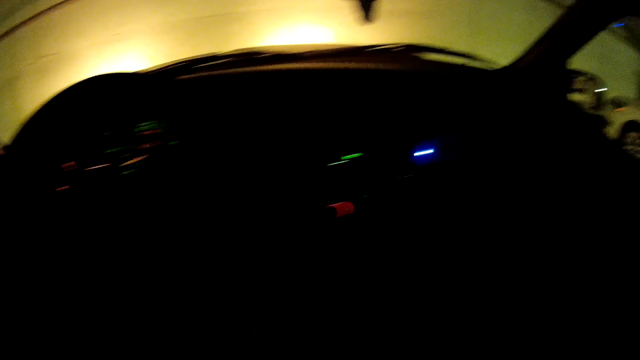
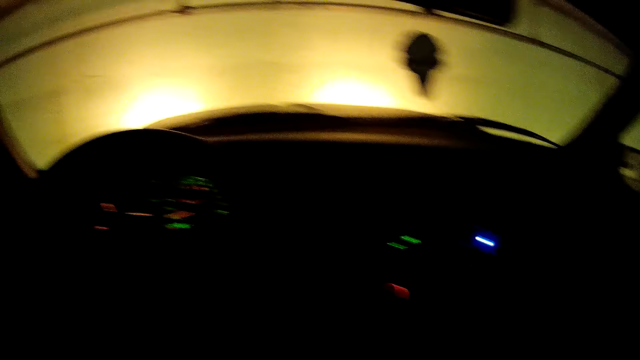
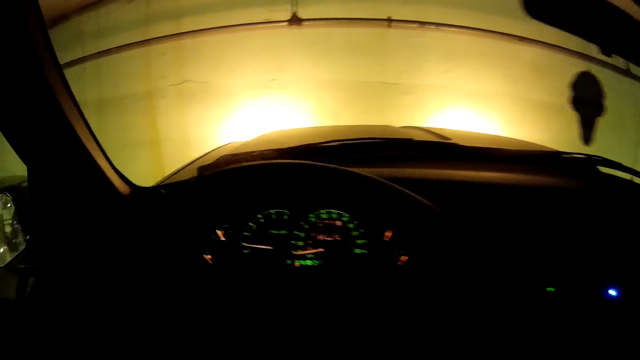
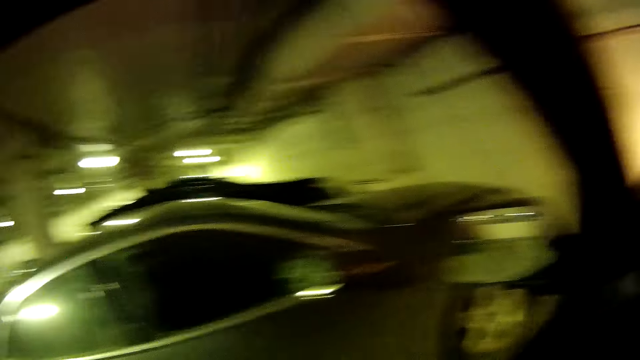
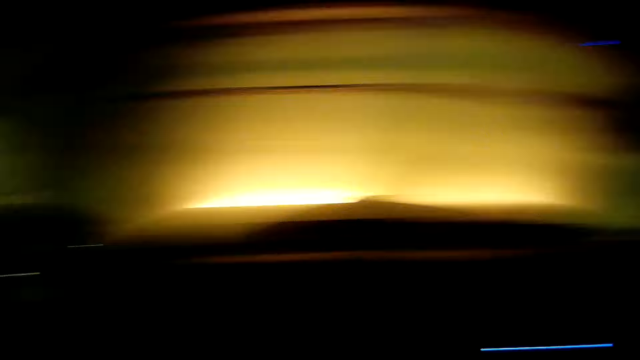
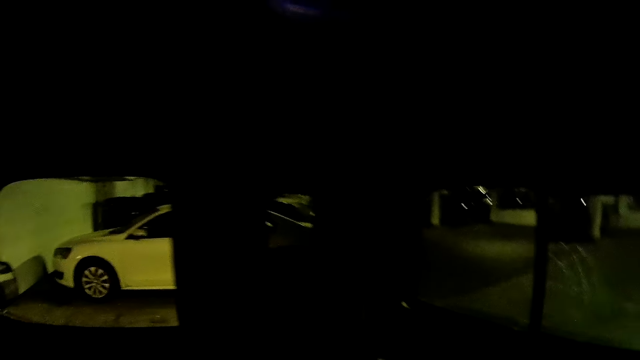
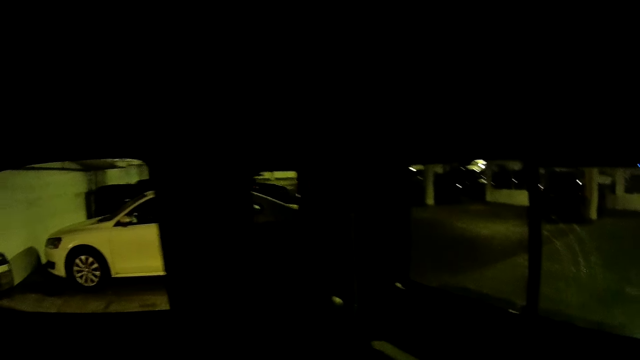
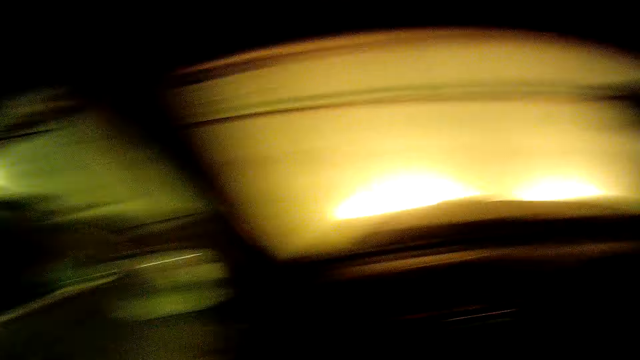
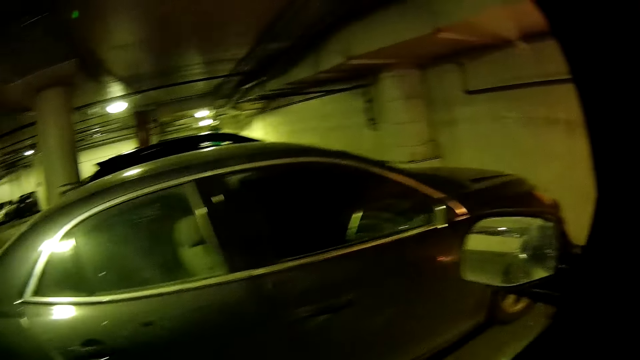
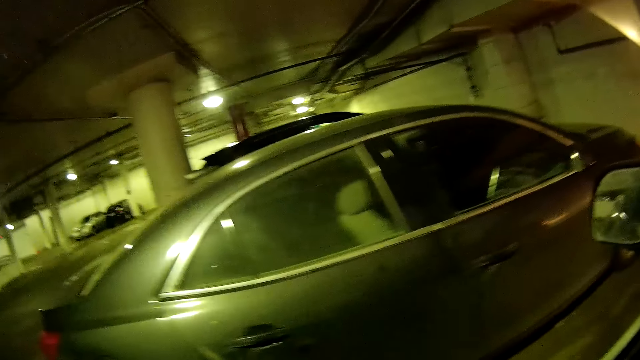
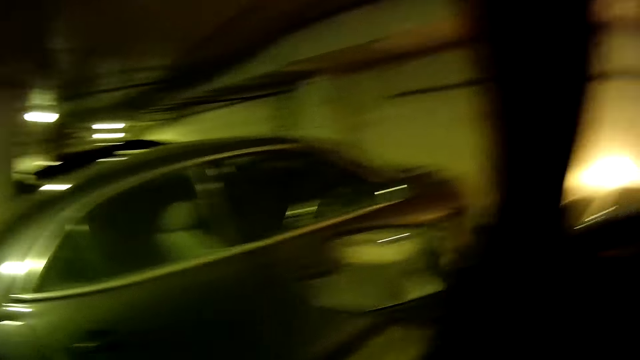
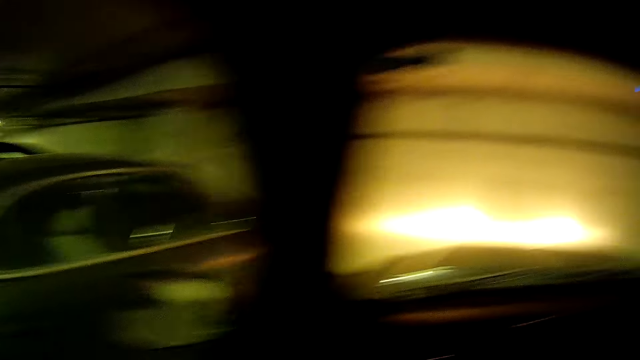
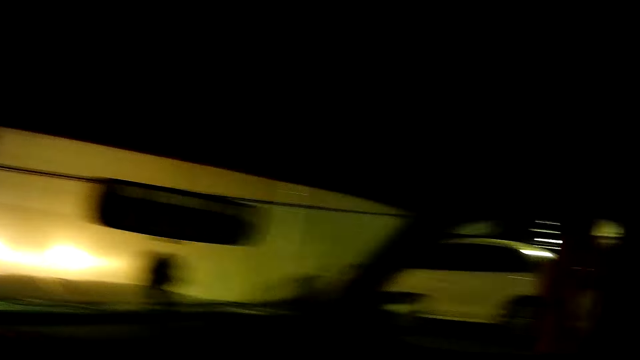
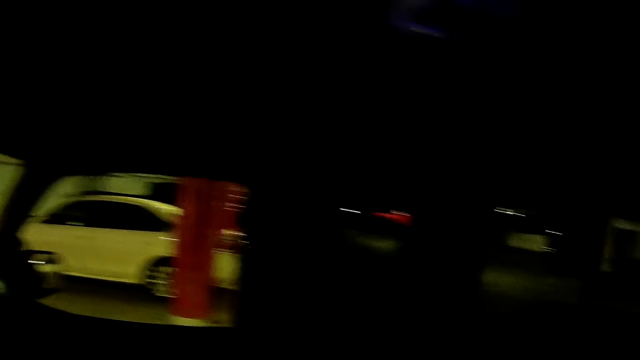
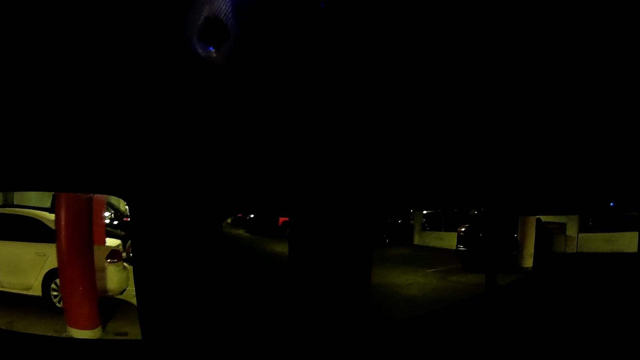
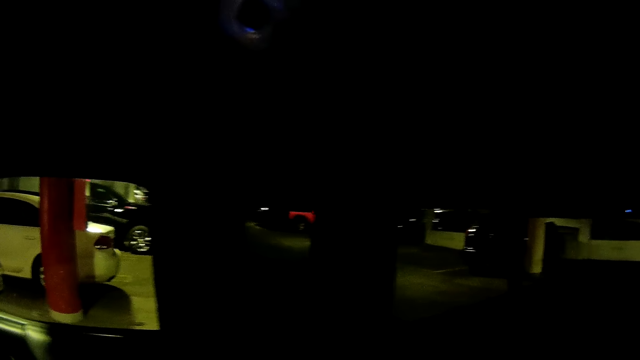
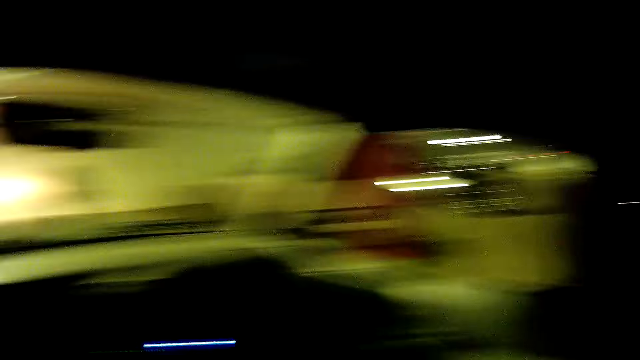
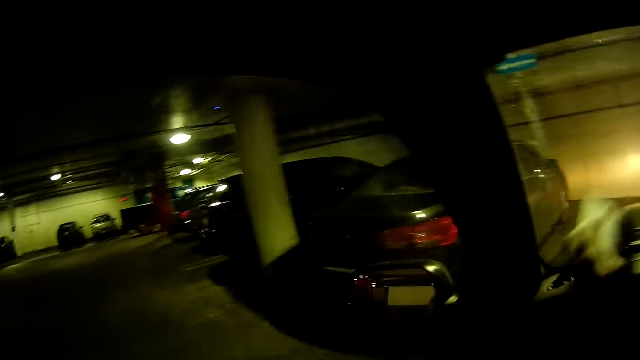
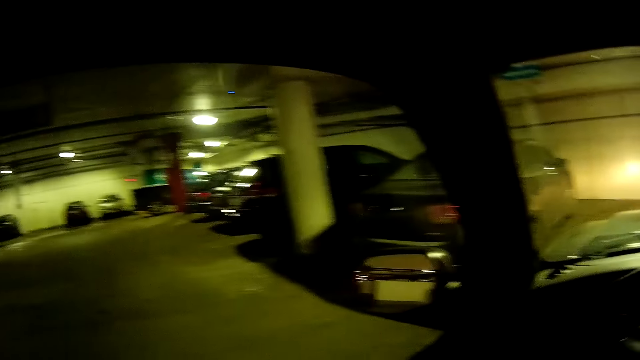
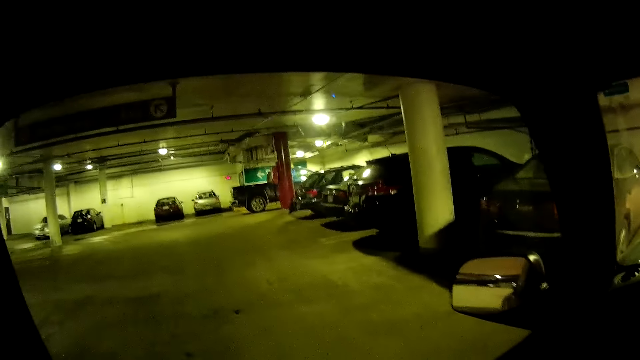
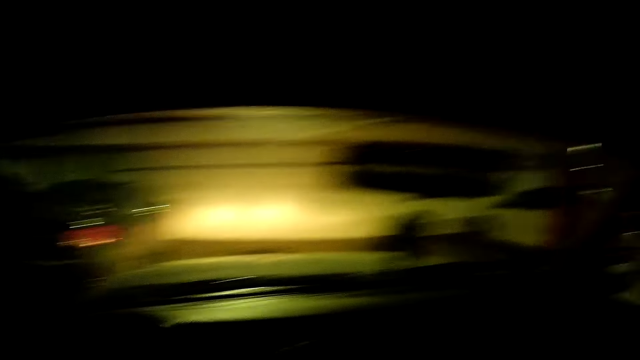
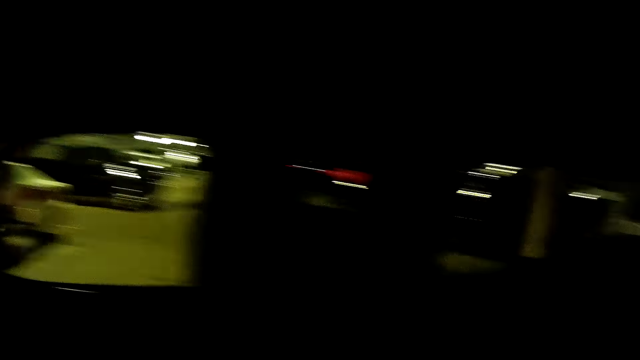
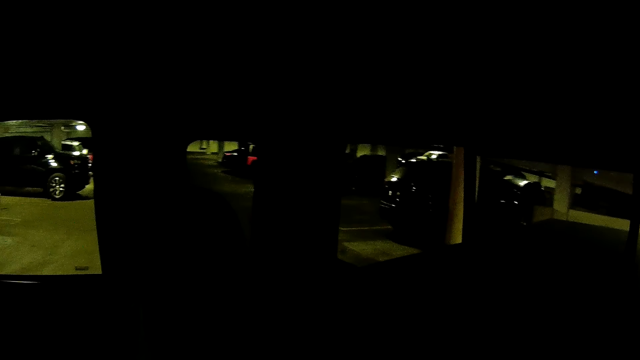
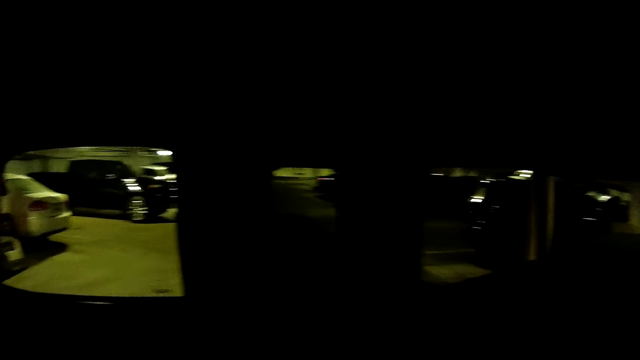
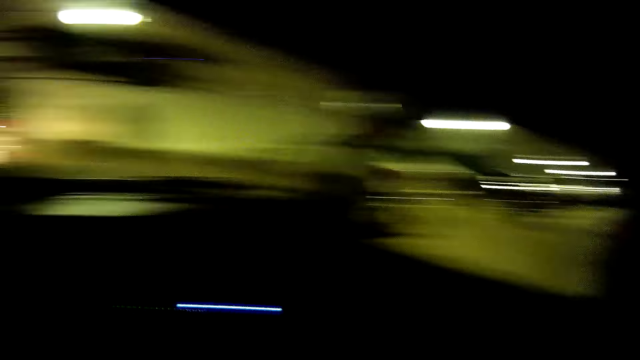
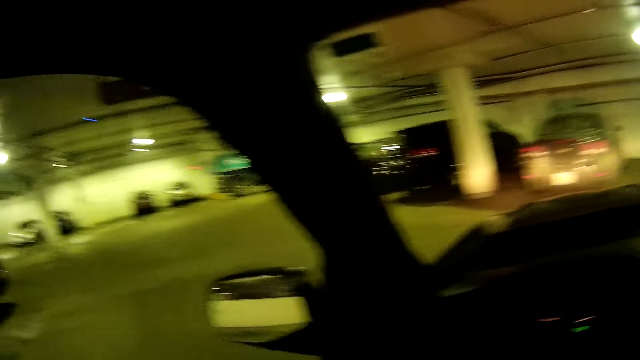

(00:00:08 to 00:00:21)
The camera wearer looks to the left. He looks to his right. He looks to the left. He looks to his right. He looks to the left. He raises the hand up. He looks to his right.

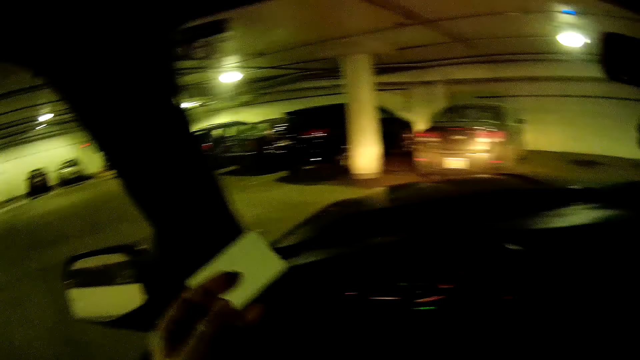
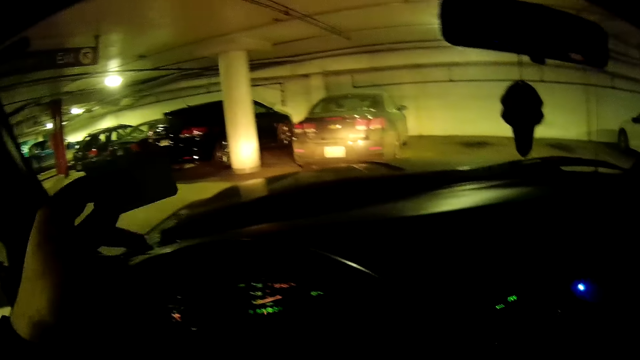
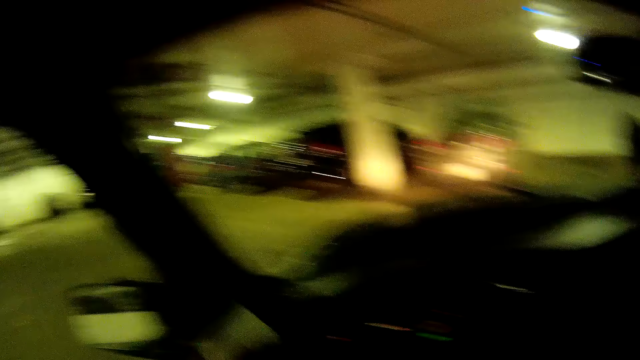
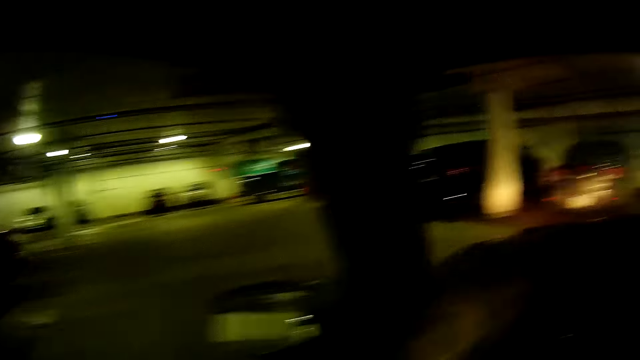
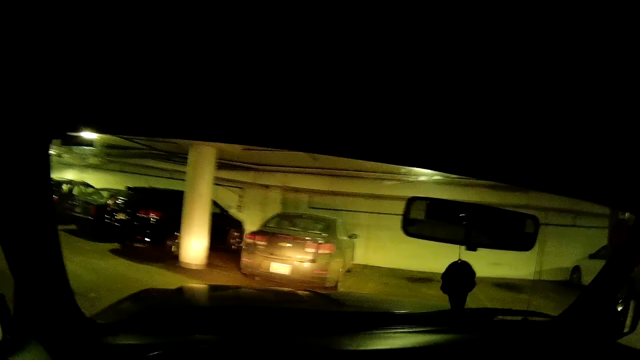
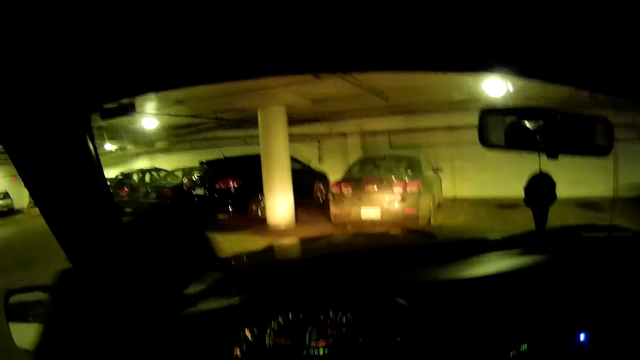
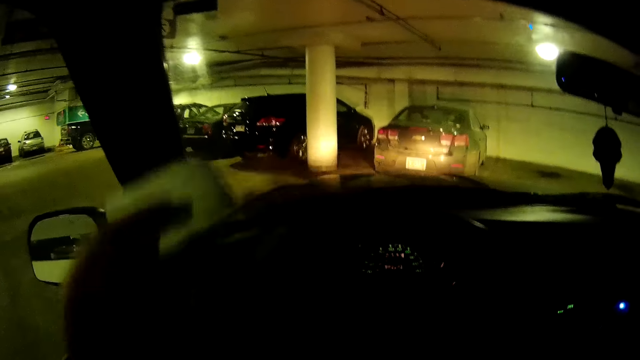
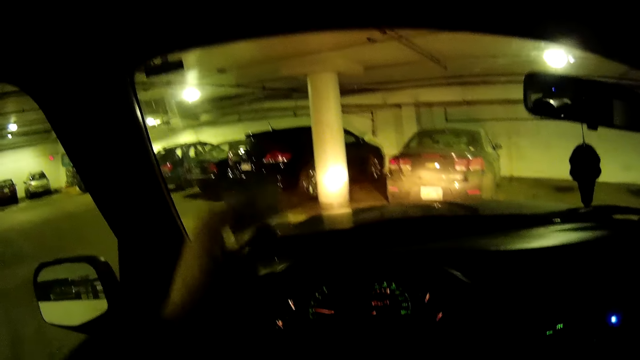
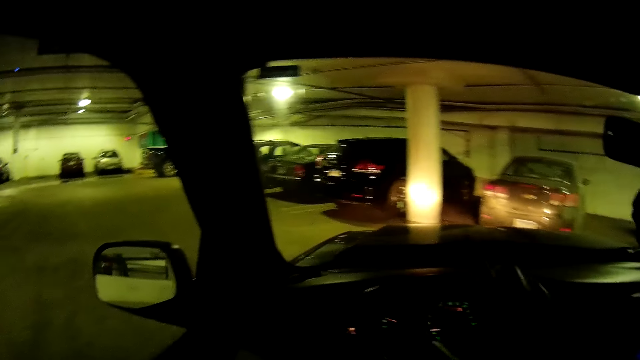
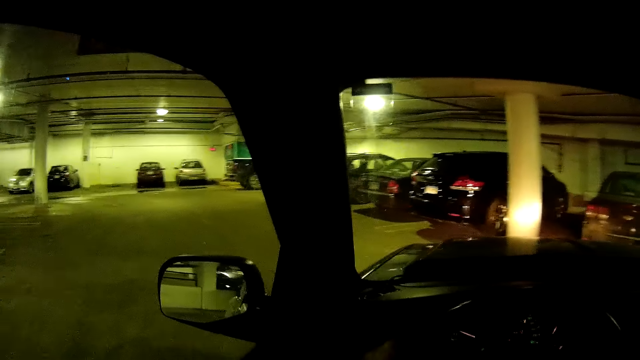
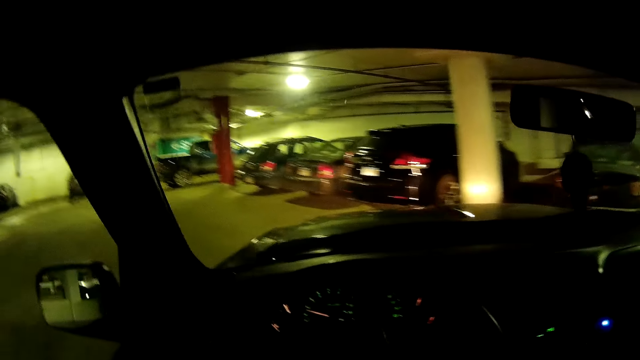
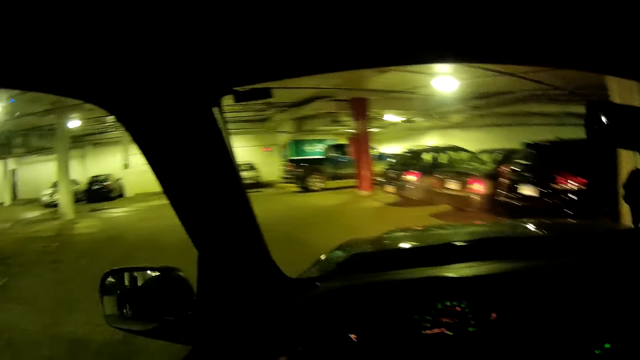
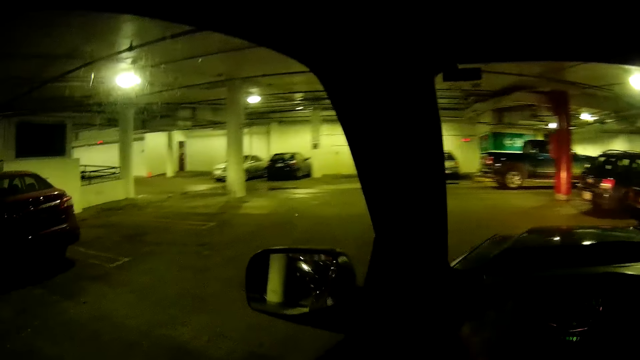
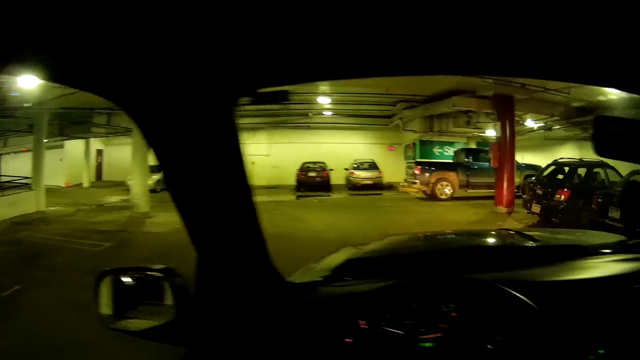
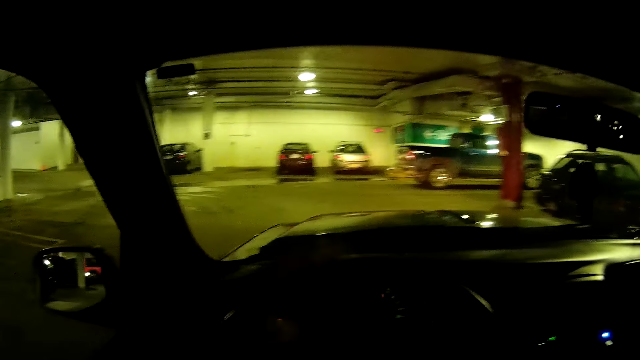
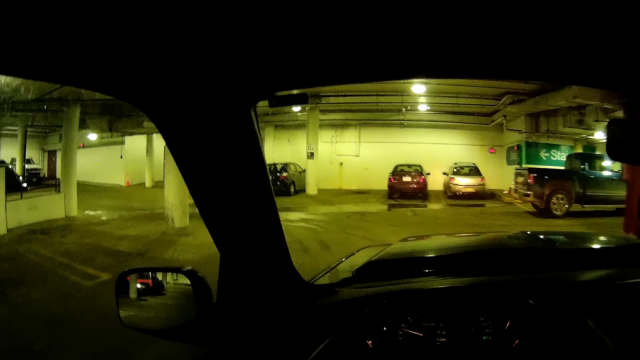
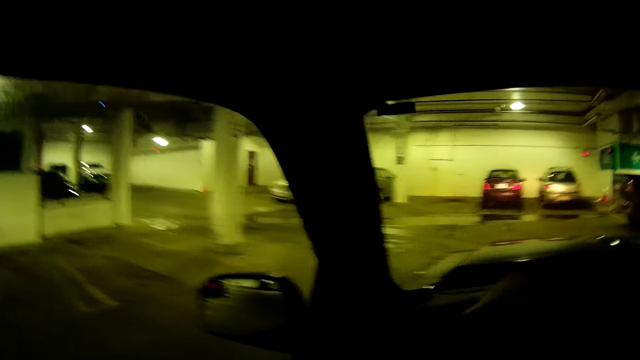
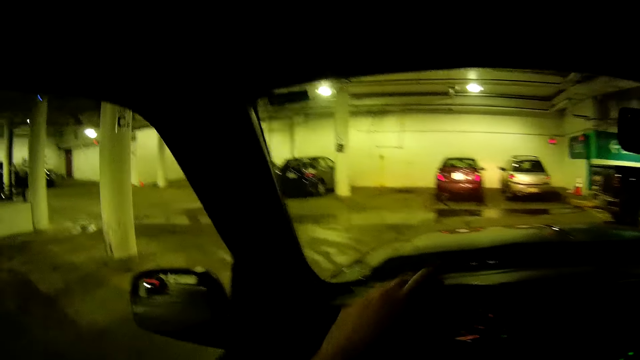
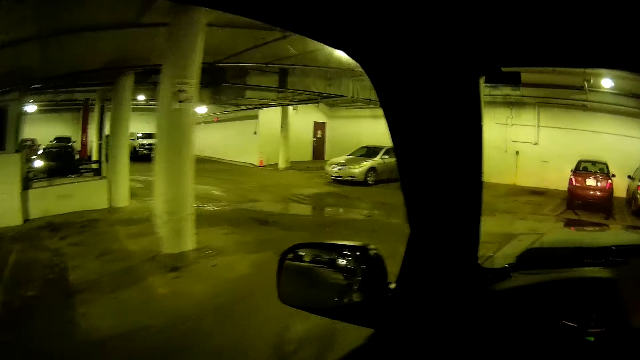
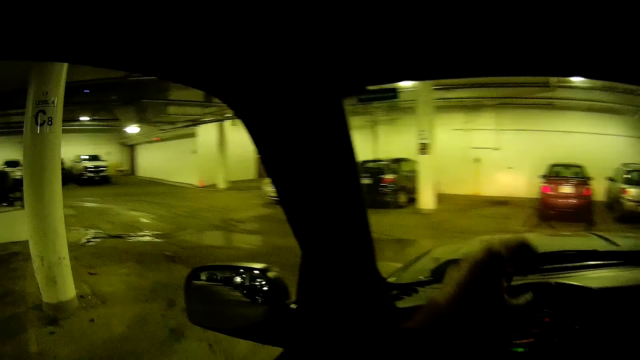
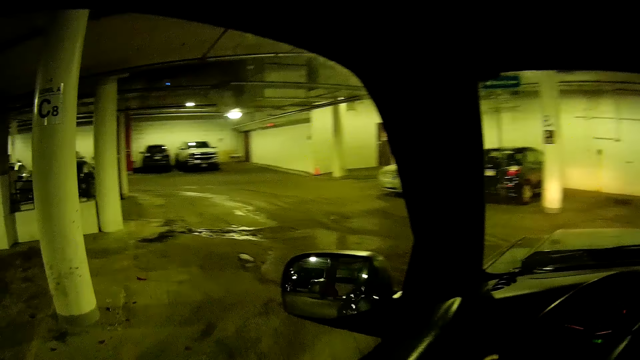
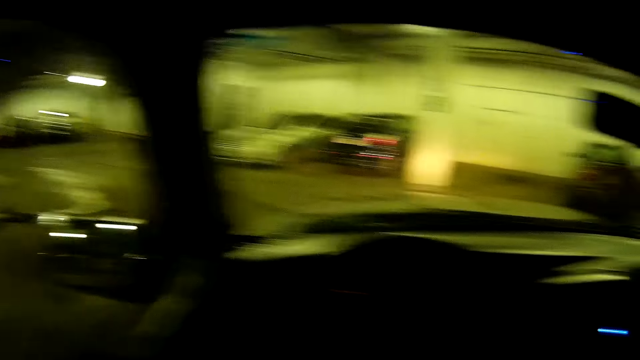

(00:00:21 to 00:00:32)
The camera wearer turns the steering wheel. They lower the hand.
